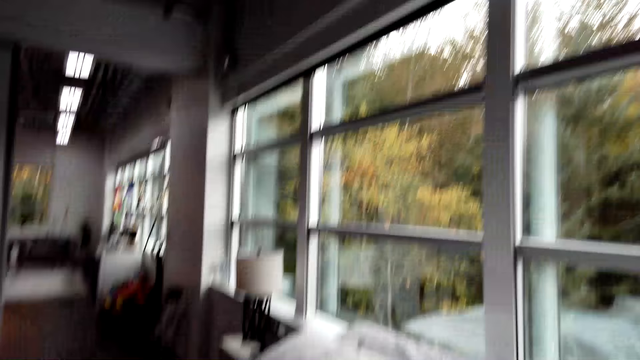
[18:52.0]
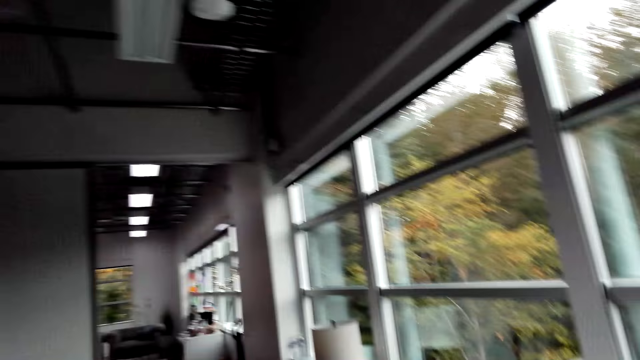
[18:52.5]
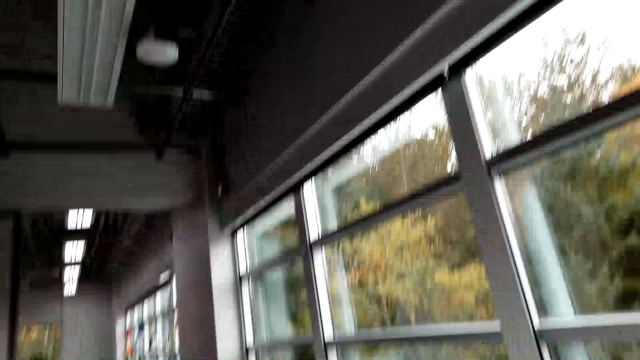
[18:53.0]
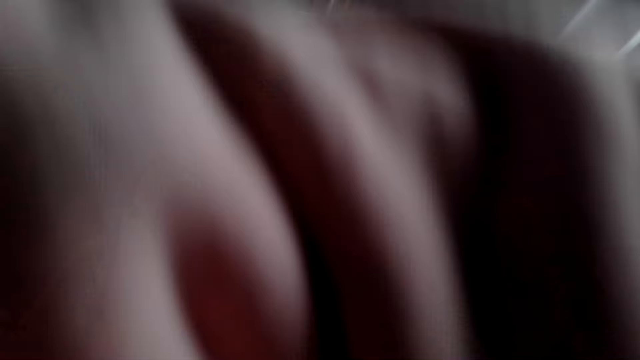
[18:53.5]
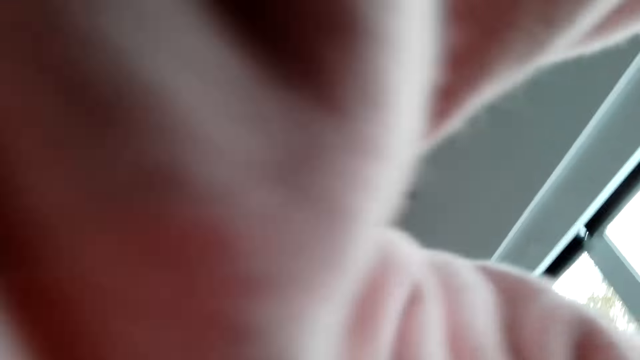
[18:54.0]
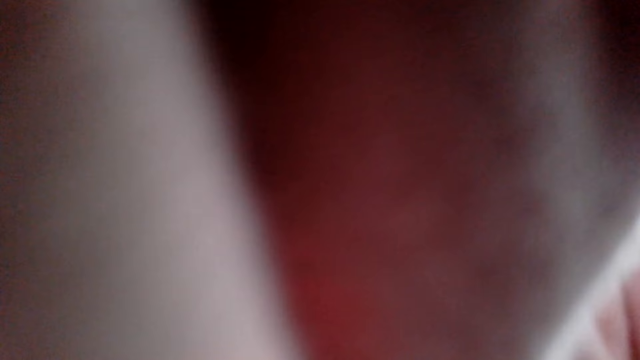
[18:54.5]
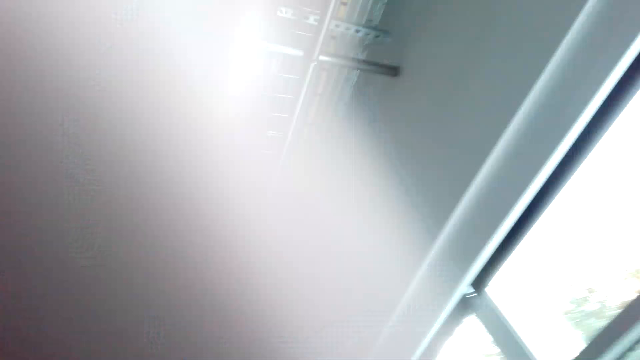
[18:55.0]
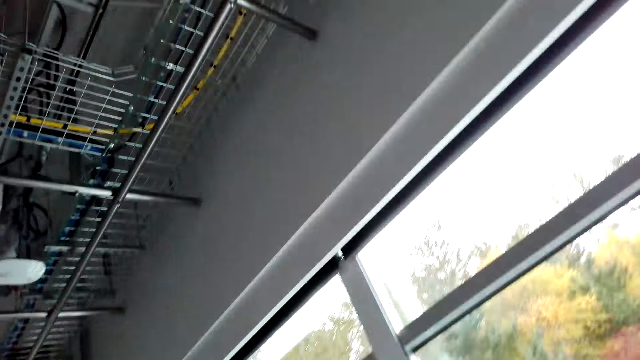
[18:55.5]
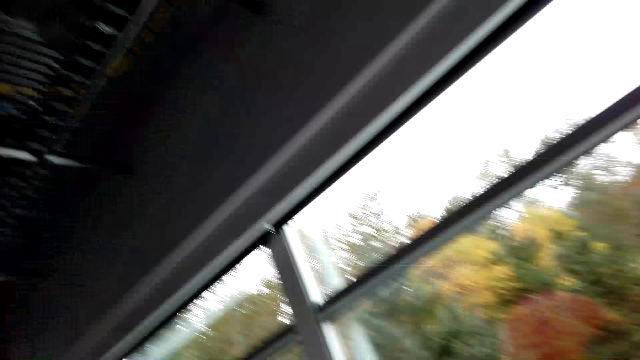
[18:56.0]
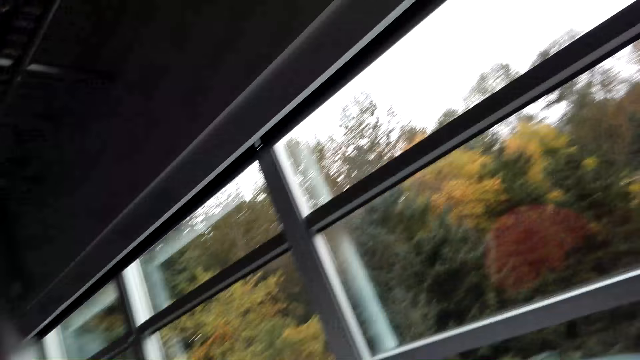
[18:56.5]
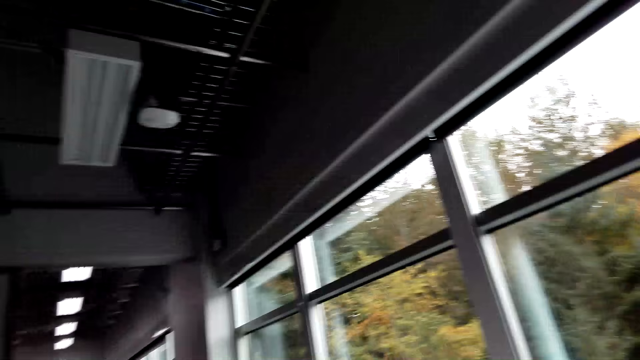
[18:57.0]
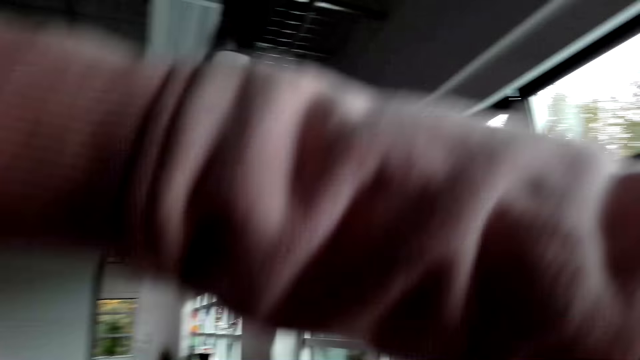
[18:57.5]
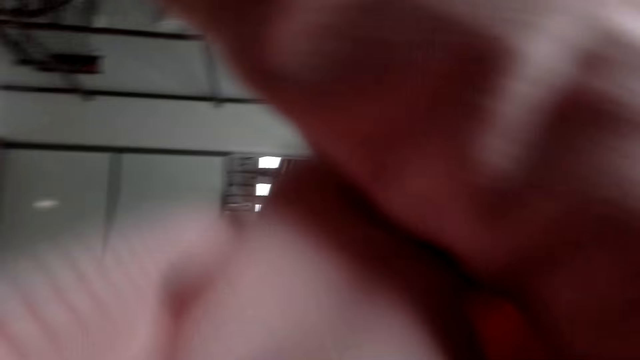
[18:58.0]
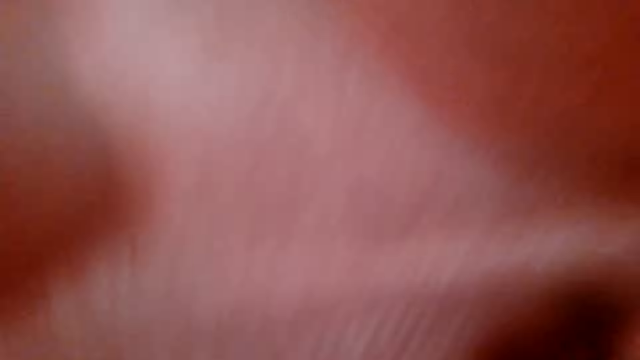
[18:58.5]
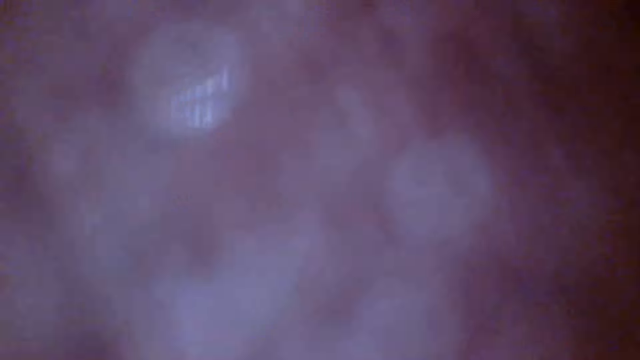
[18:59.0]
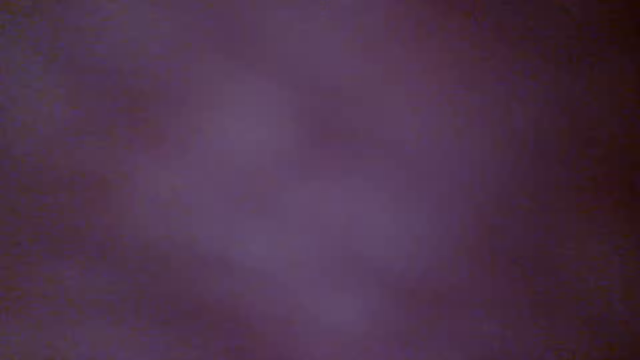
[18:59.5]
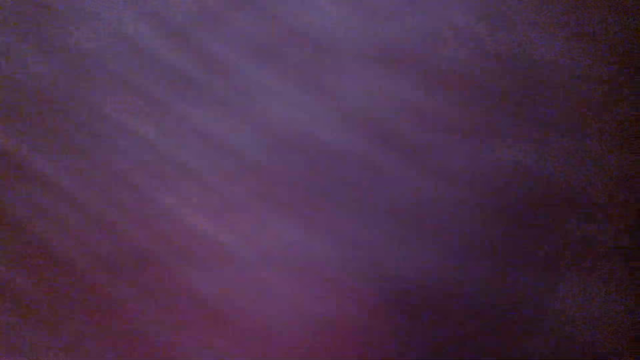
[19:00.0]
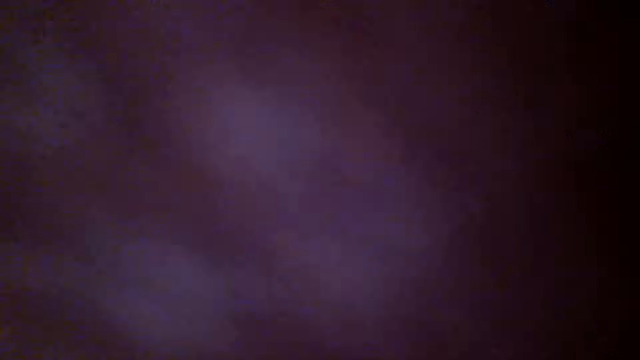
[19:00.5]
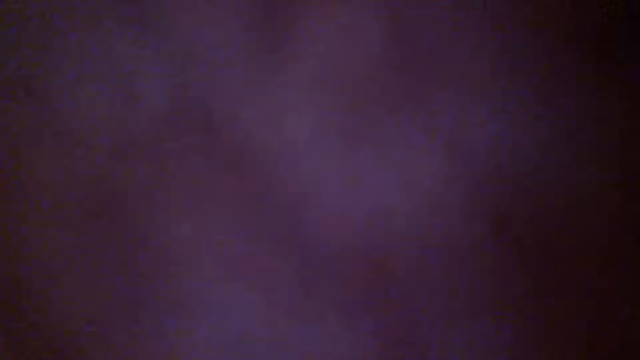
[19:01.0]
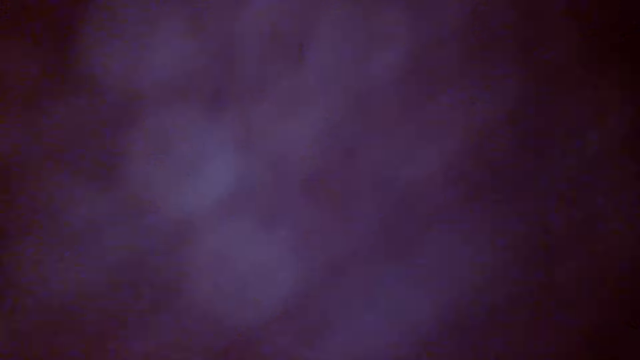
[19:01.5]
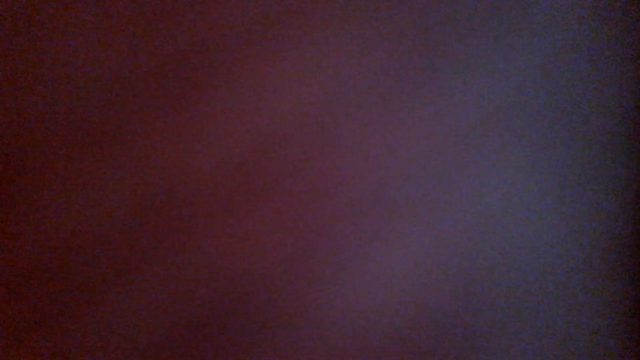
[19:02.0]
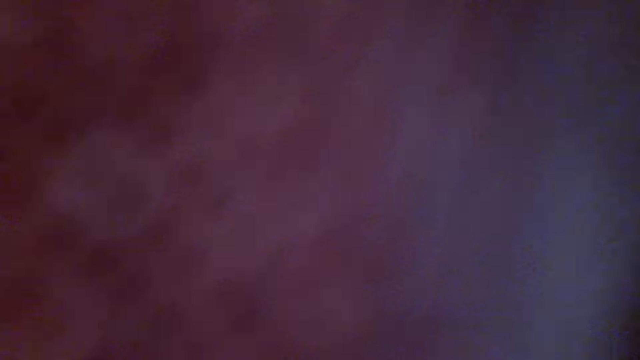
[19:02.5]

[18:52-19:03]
The camera wearer removes a cloth. They raise a hand.

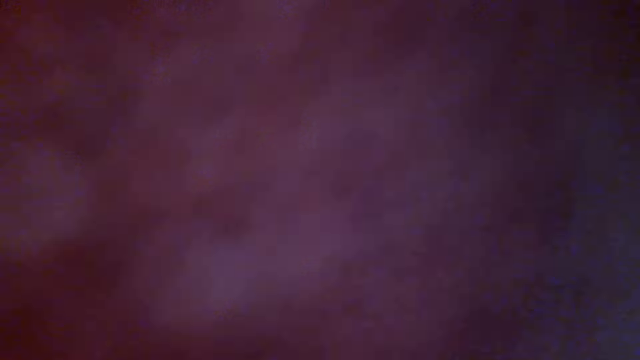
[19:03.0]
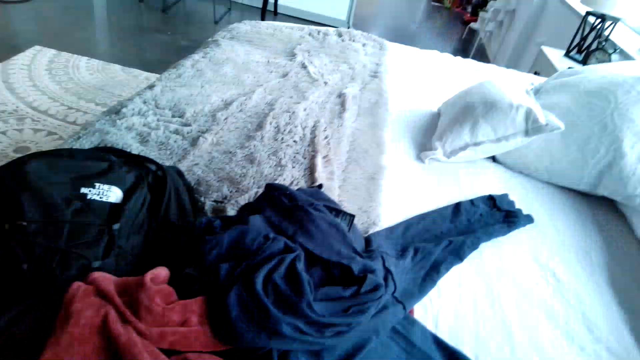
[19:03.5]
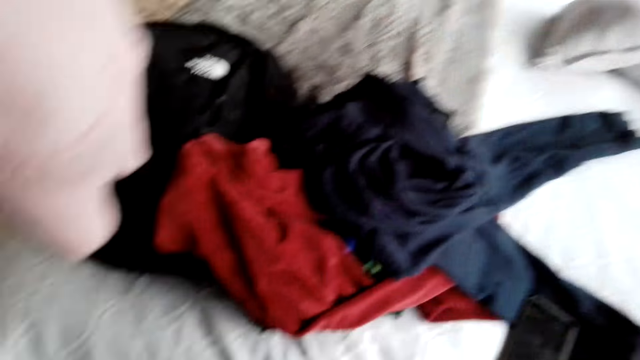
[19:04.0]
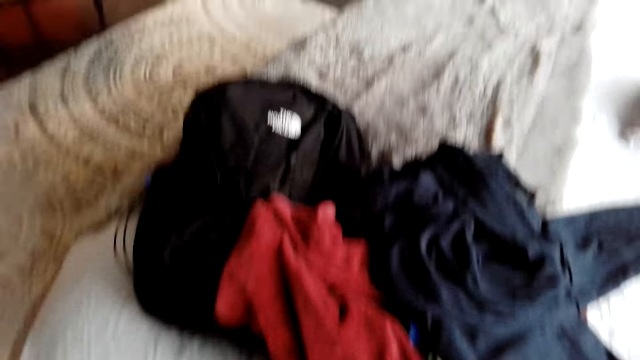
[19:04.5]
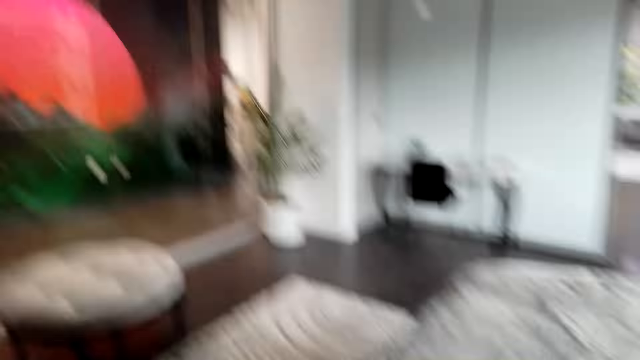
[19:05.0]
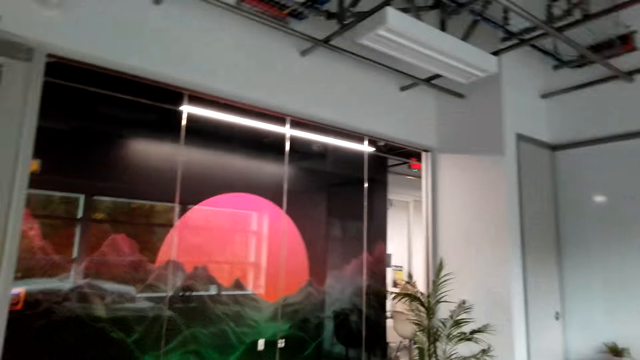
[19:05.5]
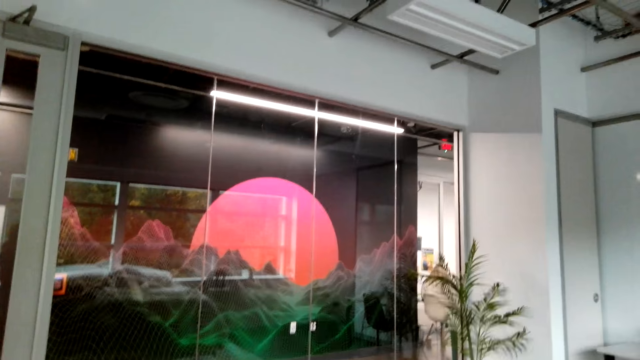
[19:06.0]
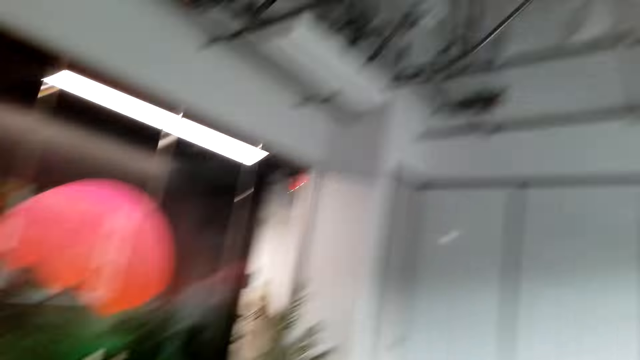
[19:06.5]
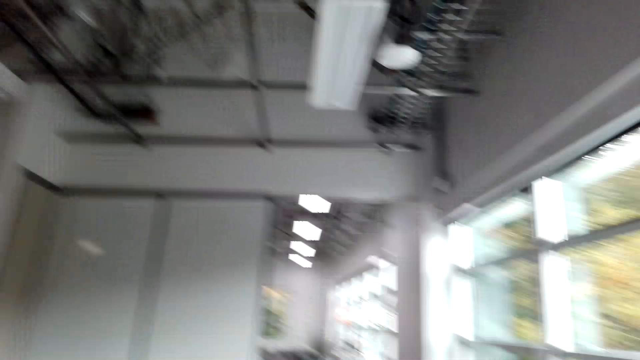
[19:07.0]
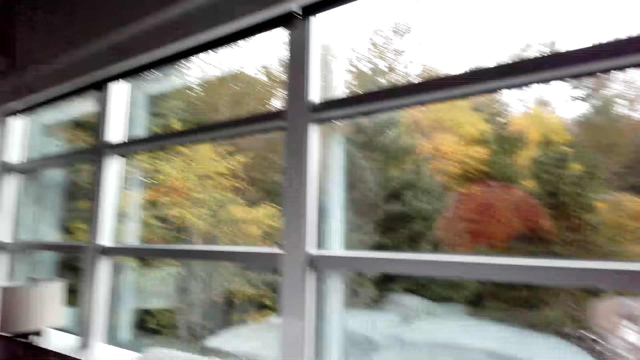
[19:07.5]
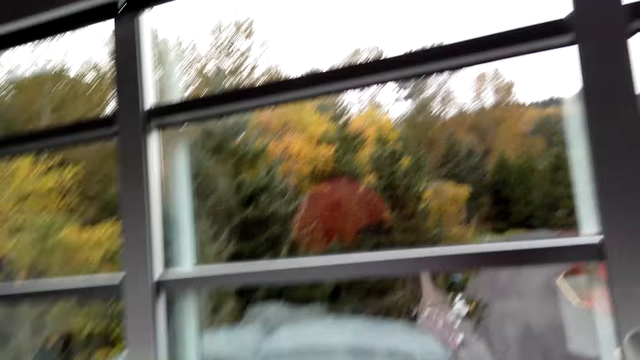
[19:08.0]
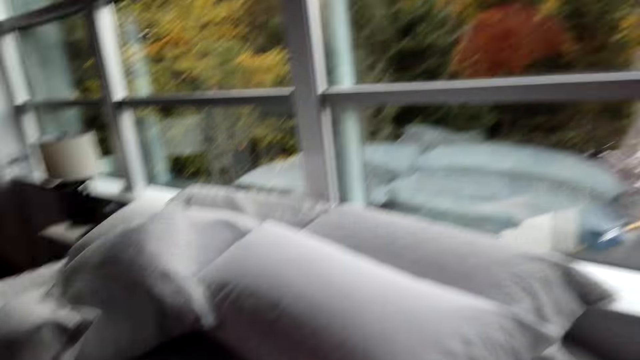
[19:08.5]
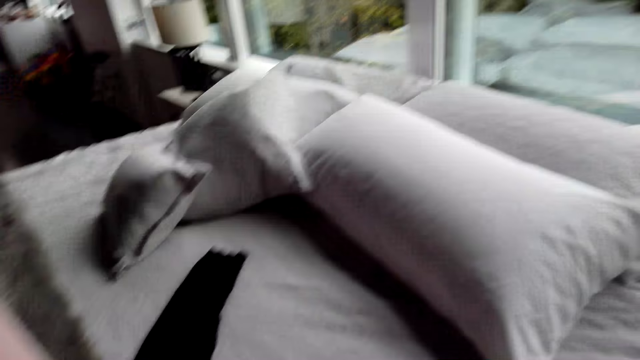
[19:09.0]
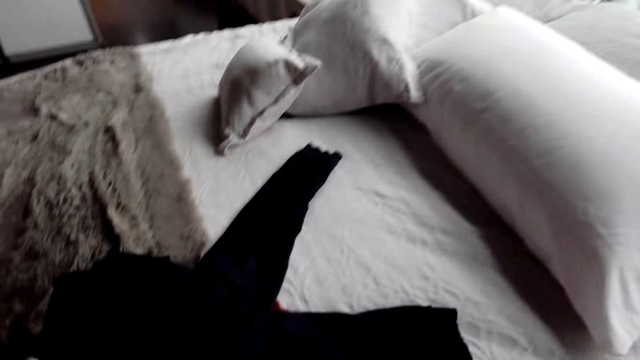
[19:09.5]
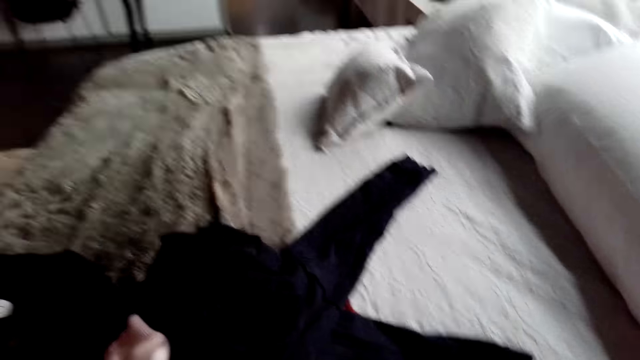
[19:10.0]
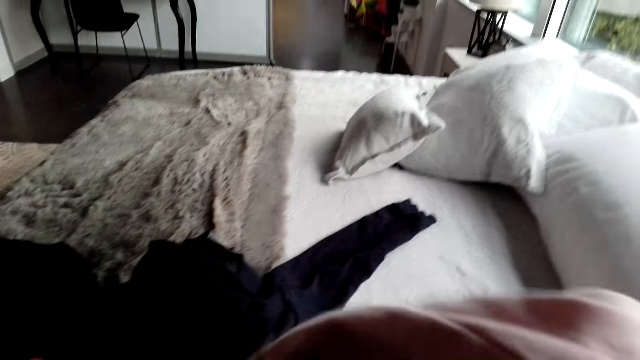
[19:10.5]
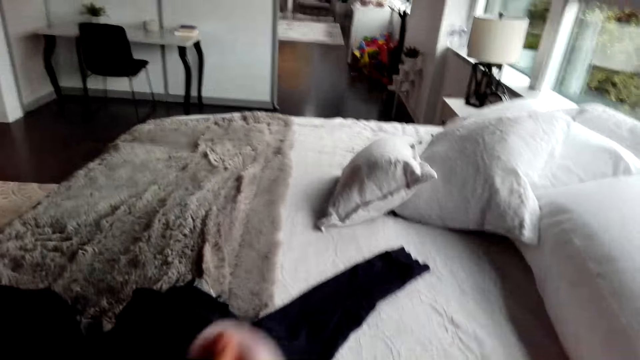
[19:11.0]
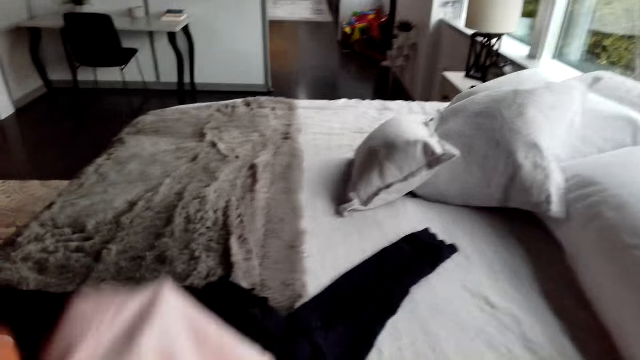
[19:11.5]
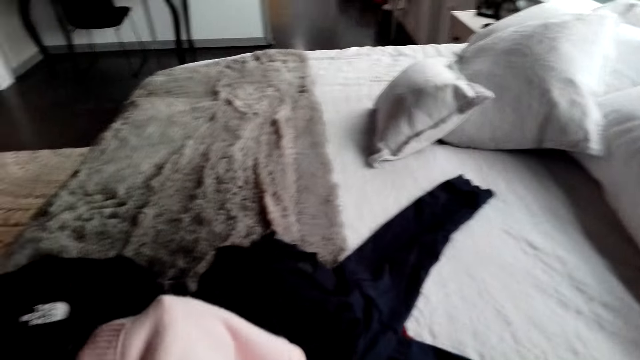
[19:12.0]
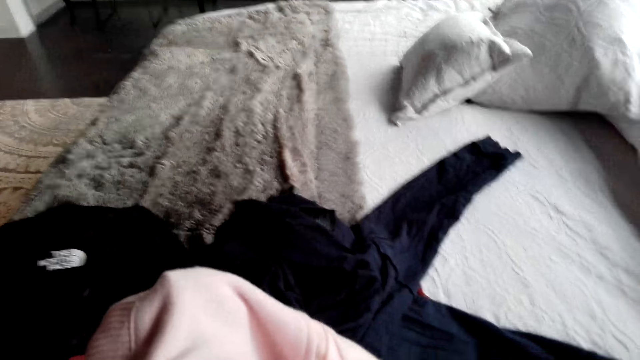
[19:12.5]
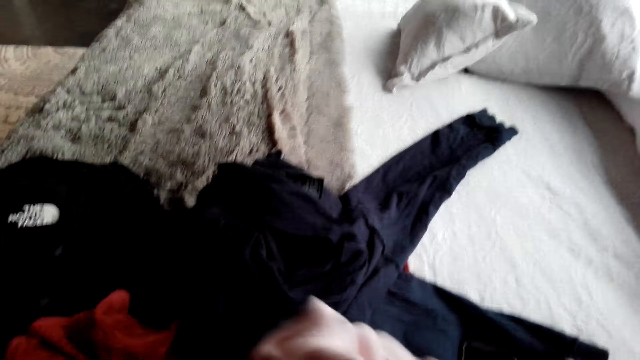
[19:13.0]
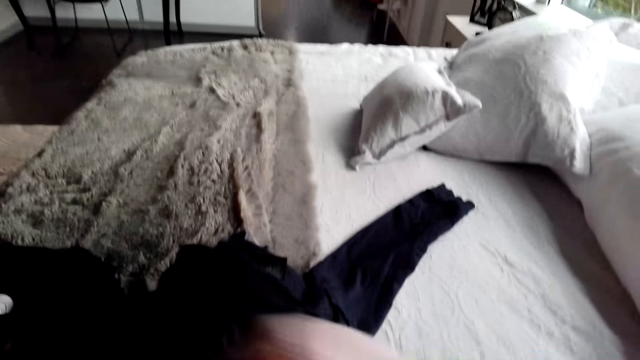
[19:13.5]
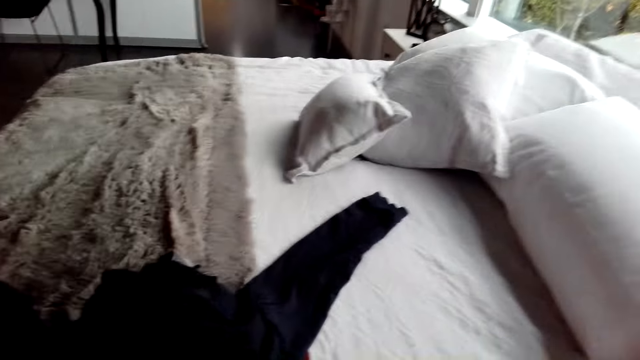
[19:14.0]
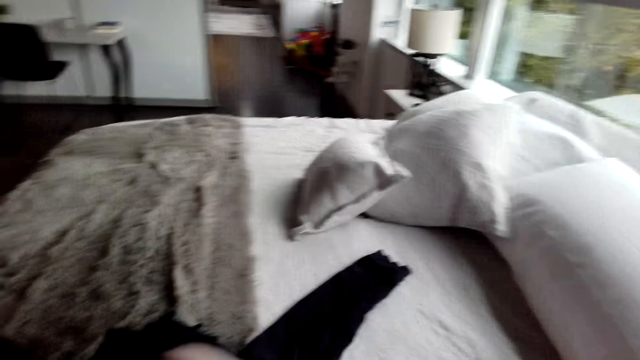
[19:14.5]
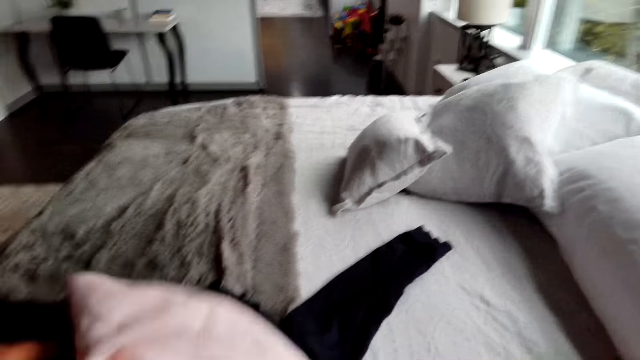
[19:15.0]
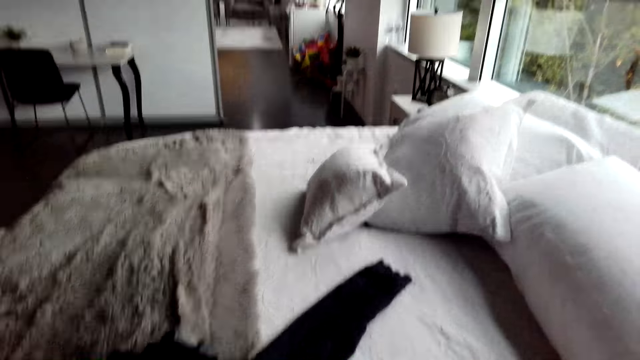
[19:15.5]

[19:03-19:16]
The camera wearer picks up a cloth. They walk away. They fold the cloth. They put on the cloth.
